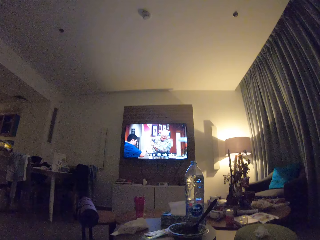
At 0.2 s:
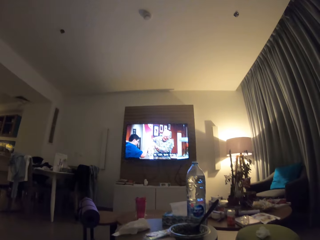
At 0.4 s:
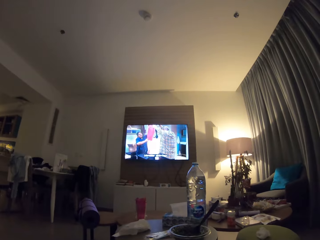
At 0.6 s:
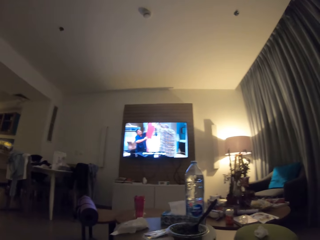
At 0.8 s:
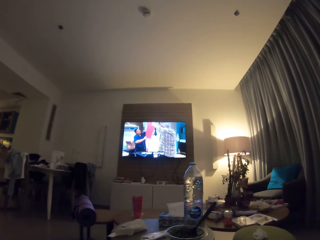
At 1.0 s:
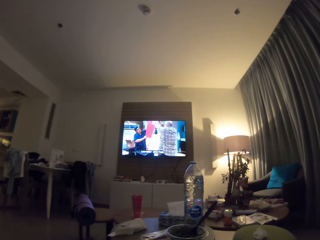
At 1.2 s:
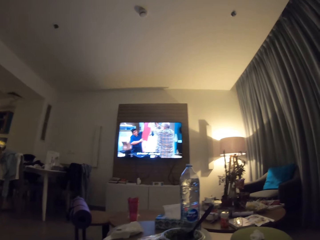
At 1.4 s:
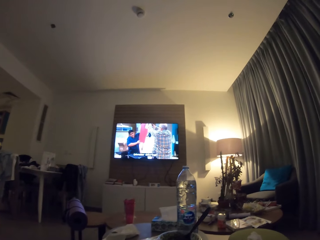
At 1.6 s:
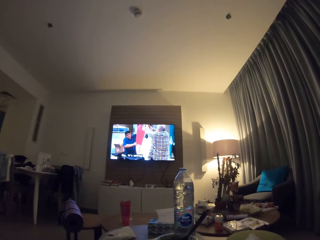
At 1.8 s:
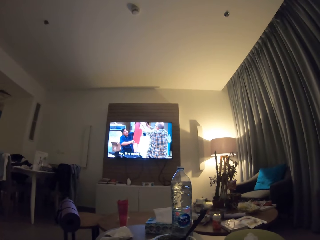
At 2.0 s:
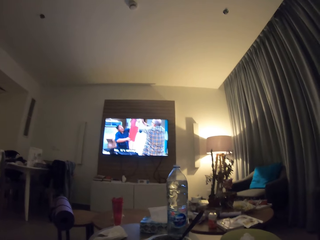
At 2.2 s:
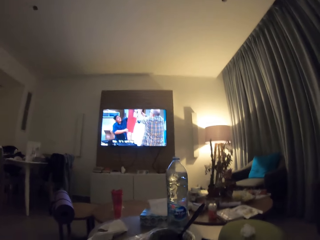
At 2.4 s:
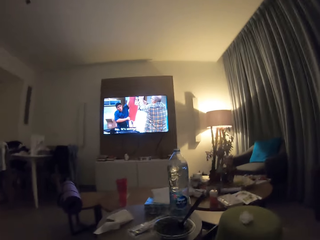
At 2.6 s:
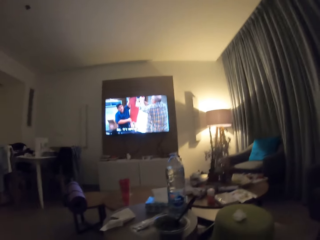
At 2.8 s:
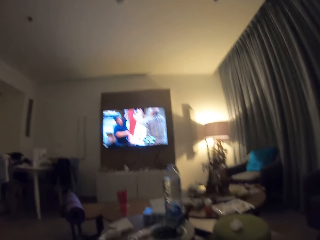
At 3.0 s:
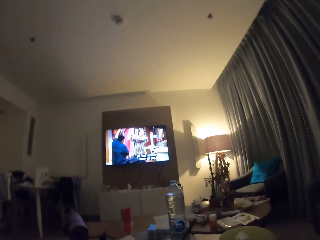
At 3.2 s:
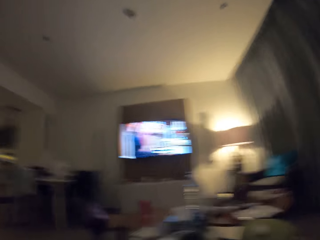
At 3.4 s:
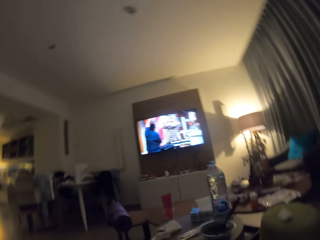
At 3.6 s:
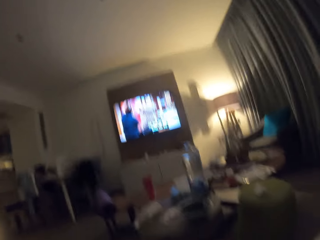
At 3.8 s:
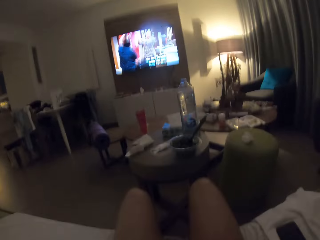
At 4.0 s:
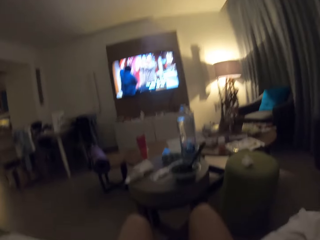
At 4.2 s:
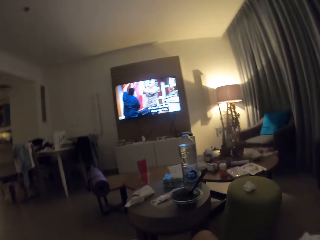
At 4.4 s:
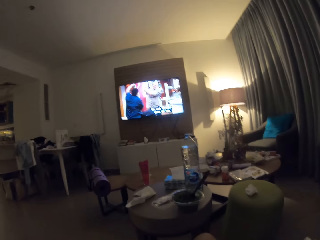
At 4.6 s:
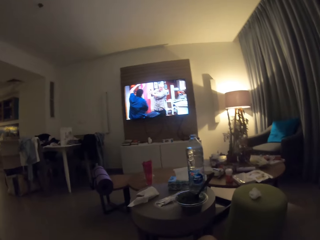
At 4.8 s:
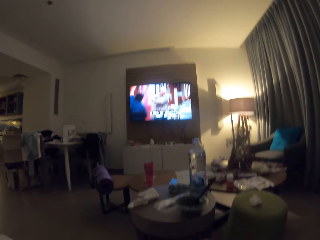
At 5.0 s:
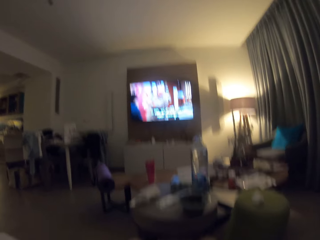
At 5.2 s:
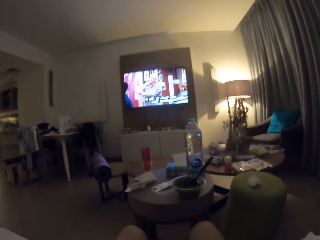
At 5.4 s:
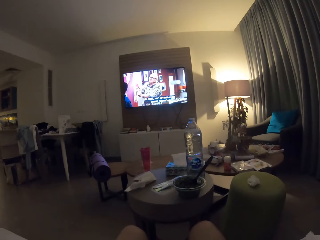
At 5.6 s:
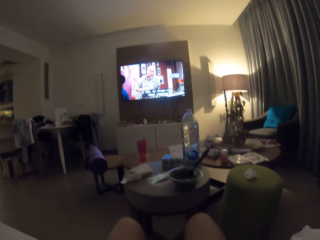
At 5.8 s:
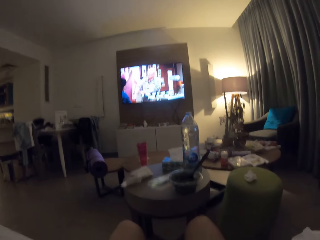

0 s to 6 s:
The camera wearer watches the television.

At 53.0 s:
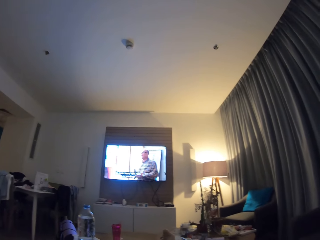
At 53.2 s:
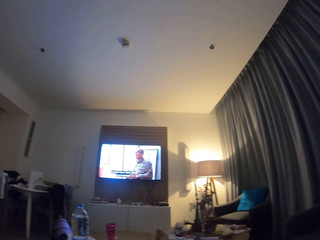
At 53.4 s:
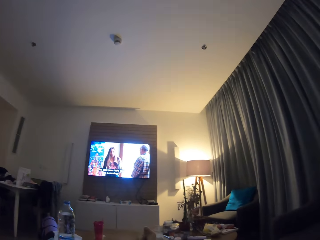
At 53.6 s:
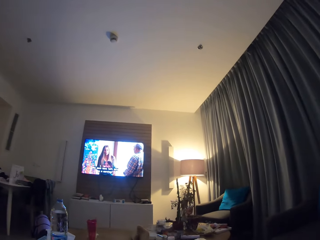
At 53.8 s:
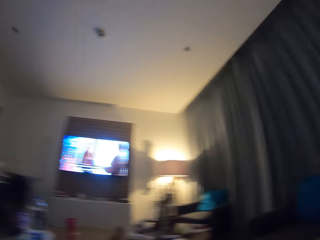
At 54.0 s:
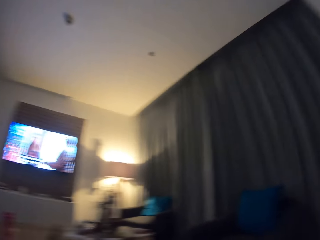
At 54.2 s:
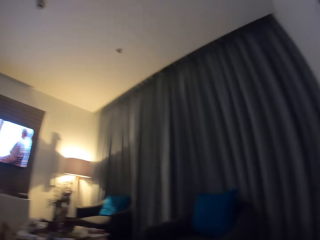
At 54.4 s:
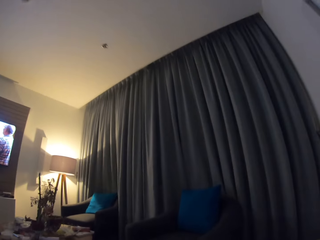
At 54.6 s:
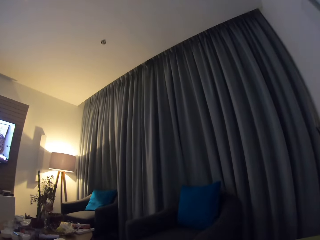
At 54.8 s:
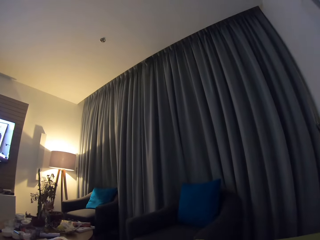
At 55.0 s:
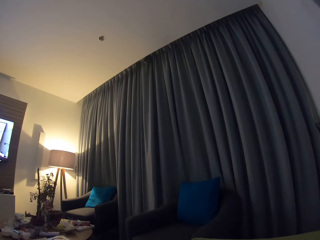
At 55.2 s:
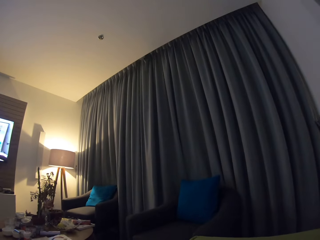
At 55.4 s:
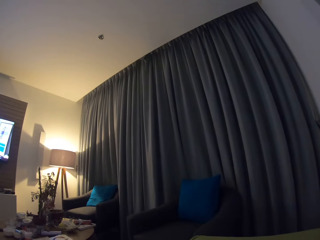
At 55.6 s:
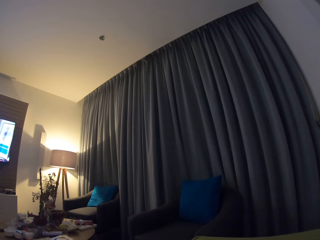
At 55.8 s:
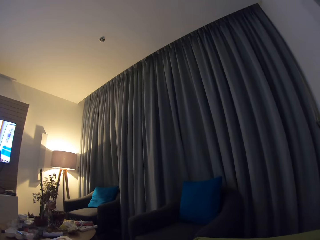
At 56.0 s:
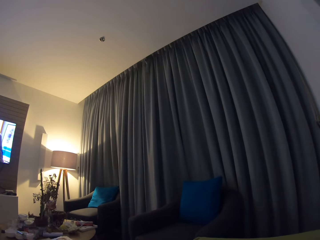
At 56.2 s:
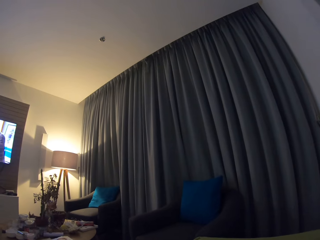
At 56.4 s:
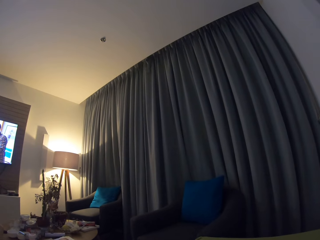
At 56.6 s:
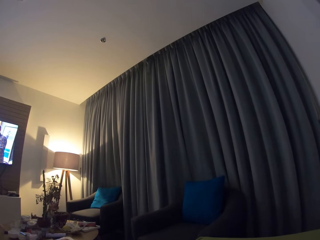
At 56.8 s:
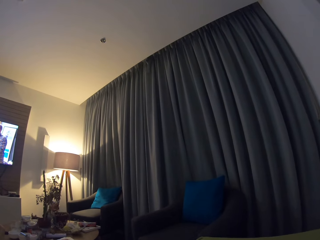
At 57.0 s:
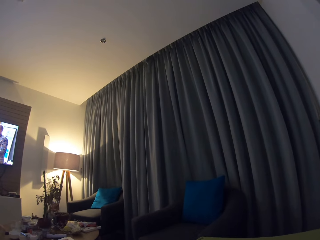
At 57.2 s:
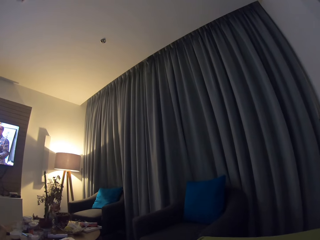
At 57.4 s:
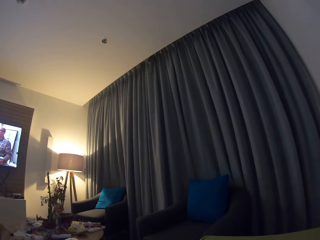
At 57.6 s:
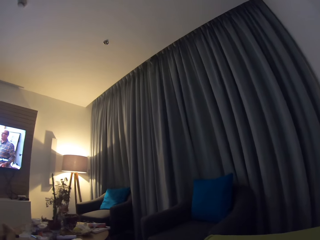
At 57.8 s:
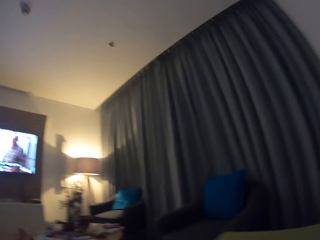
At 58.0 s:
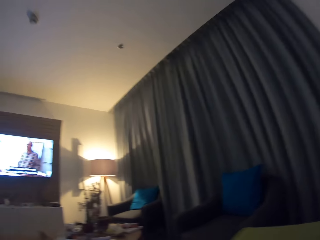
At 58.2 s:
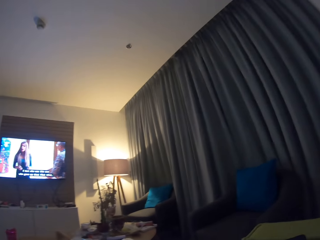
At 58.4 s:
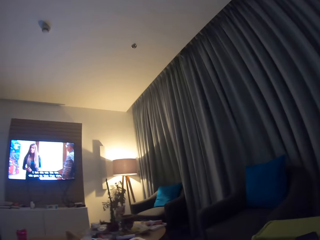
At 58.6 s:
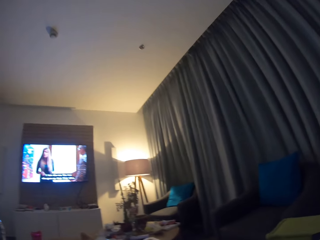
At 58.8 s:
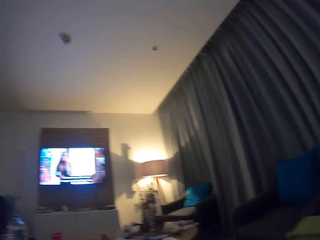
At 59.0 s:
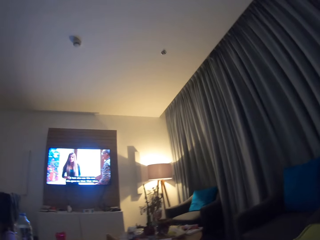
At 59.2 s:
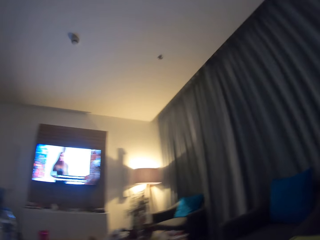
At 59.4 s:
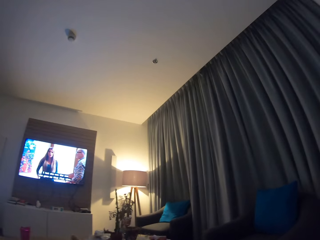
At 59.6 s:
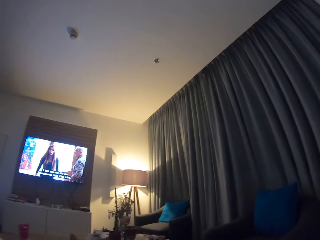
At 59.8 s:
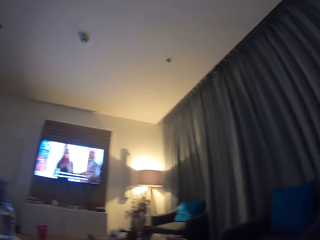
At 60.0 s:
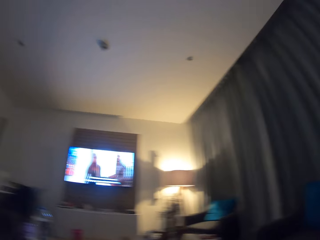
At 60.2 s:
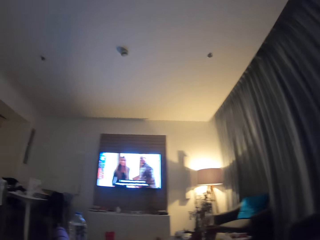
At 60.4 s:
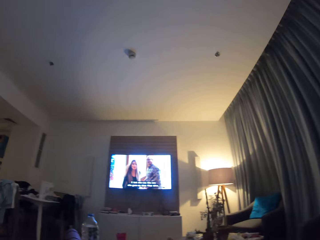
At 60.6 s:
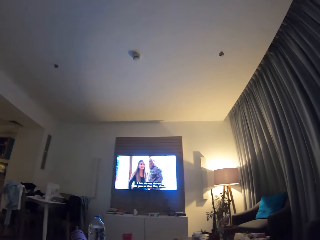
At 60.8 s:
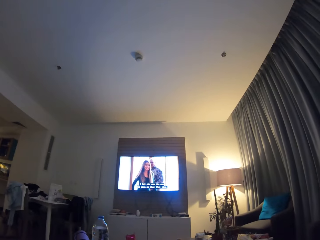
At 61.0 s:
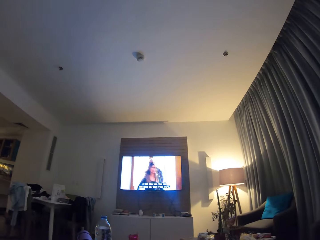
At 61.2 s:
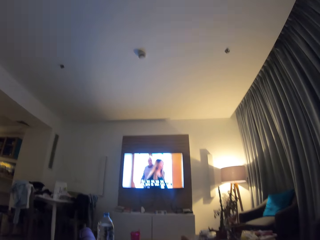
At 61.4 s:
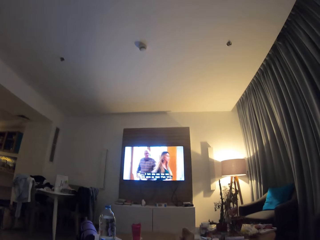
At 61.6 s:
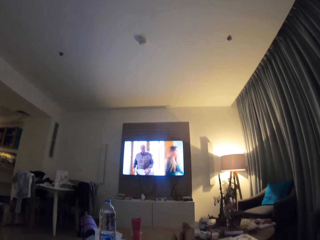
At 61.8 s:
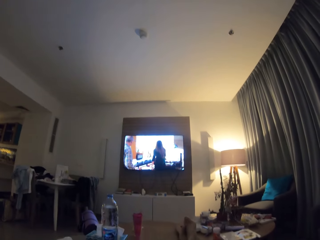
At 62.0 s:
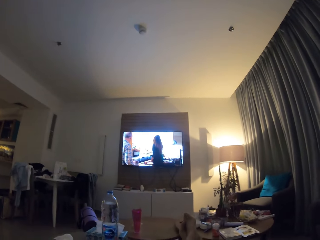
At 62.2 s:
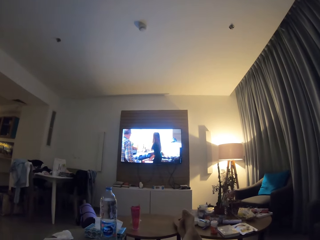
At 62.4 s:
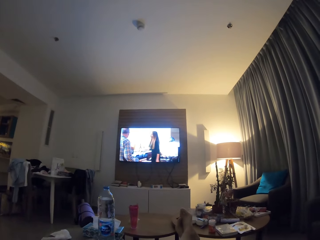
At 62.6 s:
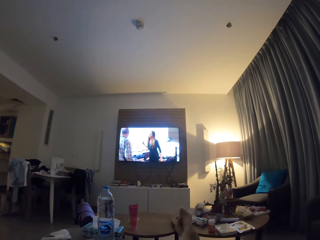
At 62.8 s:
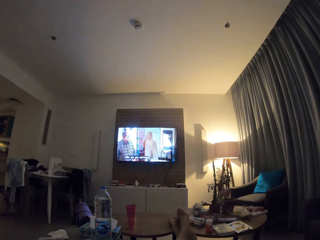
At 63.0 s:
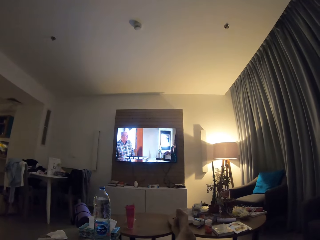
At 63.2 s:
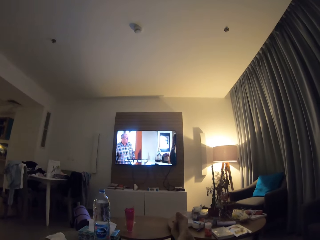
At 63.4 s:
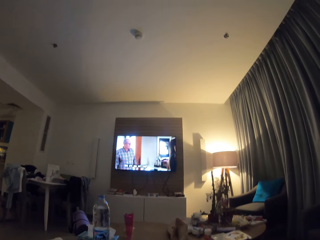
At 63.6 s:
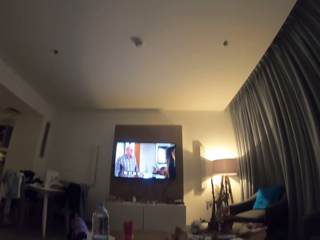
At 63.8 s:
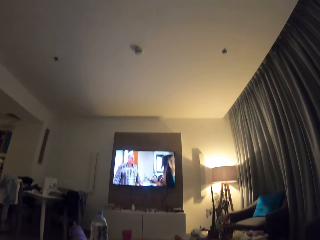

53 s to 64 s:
The camera wearer looks around the room. They watch television.

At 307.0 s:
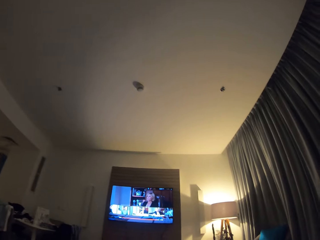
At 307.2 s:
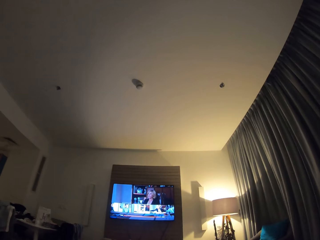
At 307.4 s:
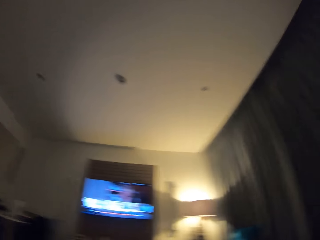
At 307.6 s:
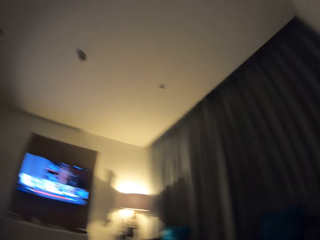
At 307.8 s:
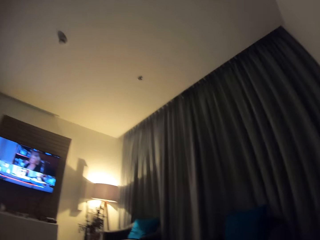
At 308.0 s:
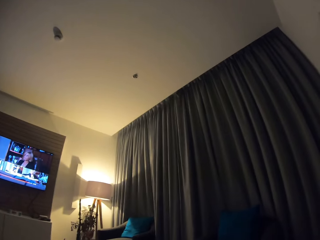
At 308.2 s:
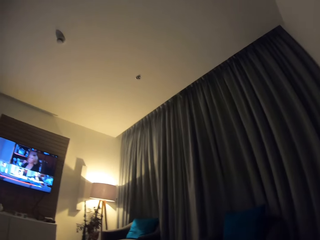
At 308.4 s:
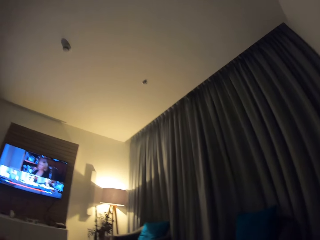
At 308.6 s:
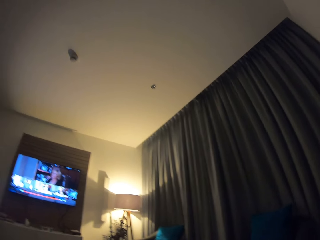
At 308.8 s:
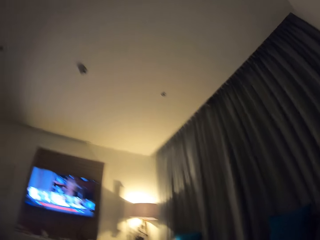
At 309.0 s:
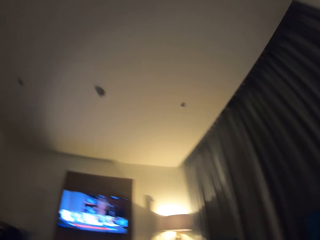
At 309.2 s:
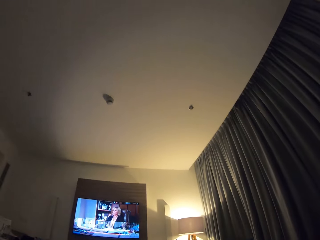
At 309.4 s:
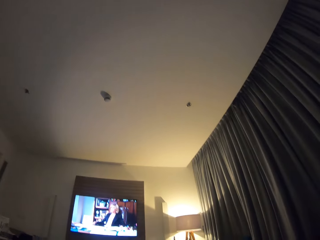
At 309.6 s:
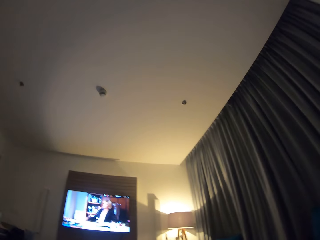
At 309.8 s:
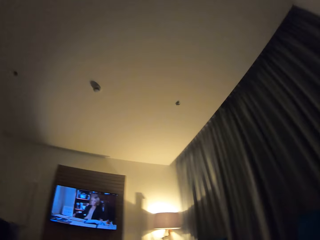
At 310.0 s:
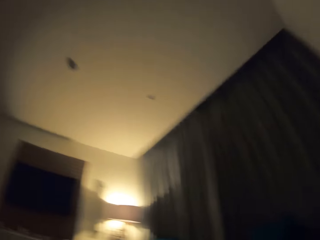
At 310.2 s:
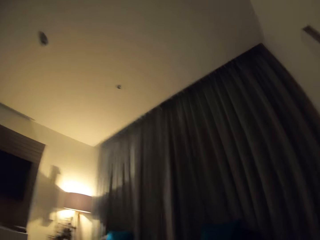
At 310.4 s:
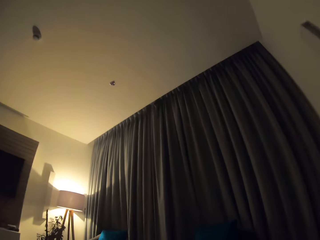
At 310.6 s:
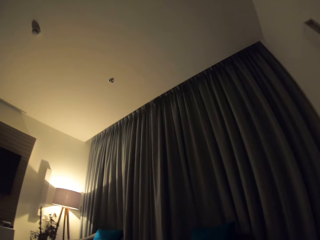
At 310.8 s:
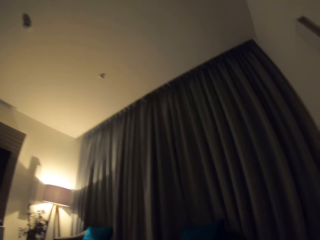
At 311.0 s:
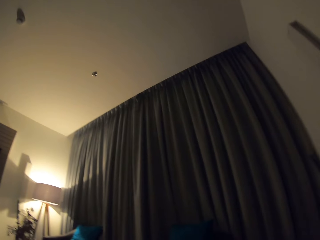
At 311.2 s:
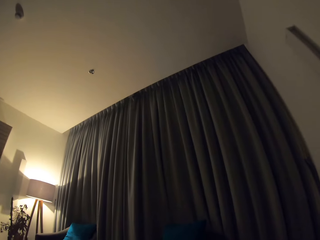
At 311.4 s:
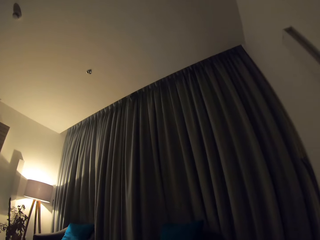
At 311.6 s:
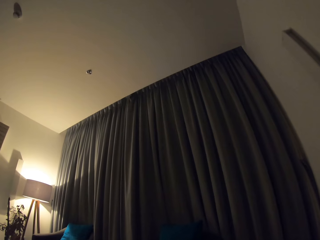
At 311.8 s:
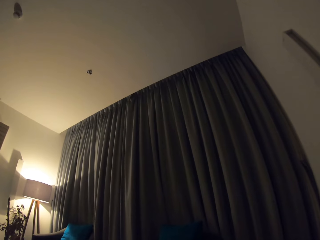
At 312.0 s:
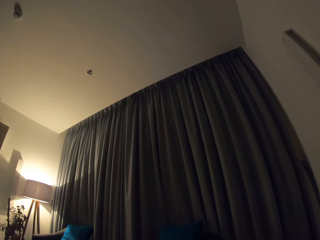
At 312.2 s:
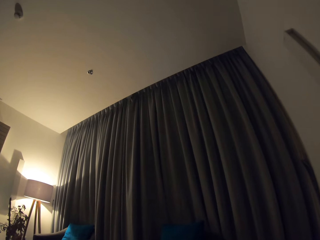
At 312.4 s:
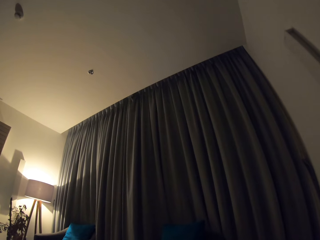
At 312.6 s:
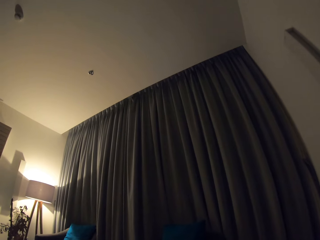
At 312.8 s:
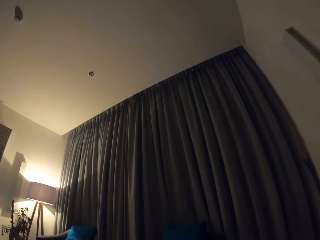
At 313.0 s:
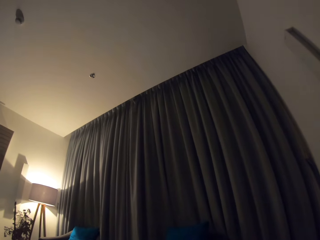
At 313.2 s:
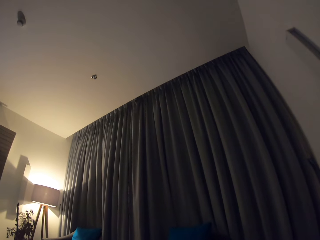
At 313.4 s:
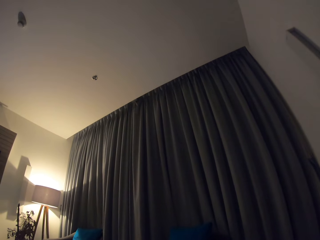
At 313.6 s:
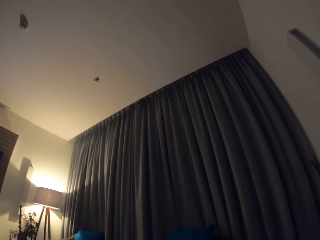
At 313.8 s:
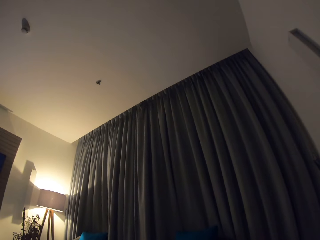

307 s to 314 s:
The camera wearer looks around the room. They look at the side curtains.
